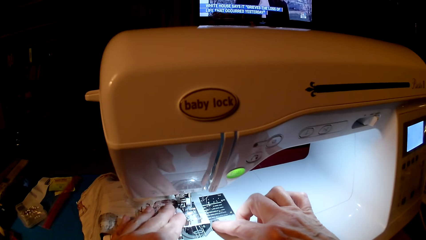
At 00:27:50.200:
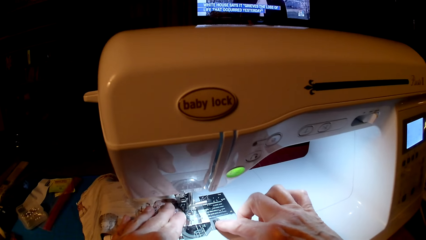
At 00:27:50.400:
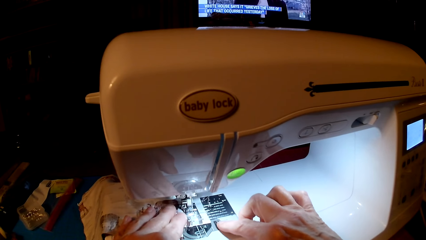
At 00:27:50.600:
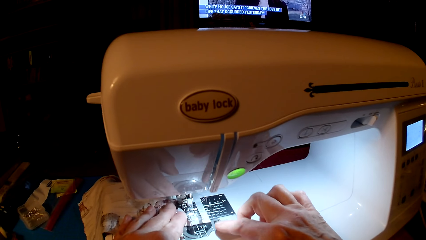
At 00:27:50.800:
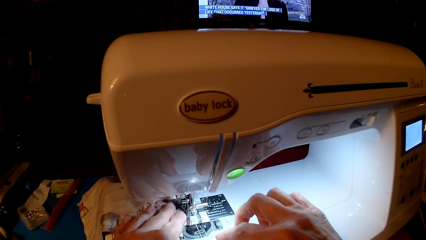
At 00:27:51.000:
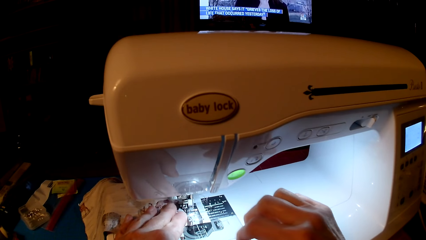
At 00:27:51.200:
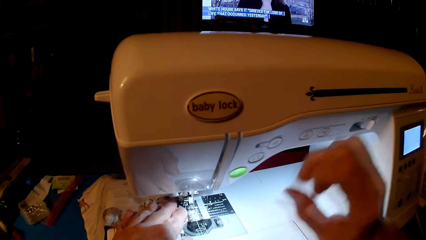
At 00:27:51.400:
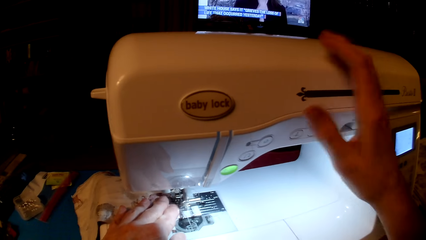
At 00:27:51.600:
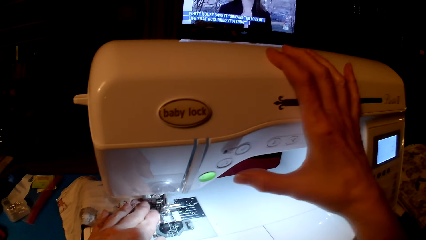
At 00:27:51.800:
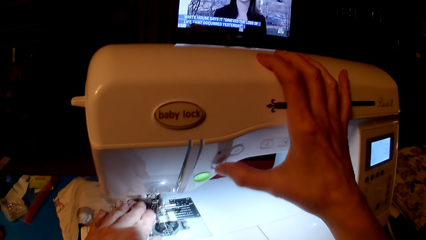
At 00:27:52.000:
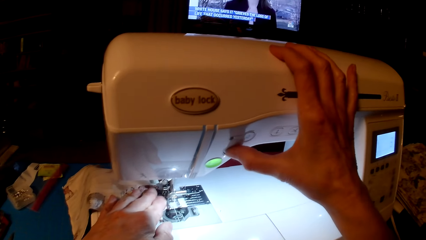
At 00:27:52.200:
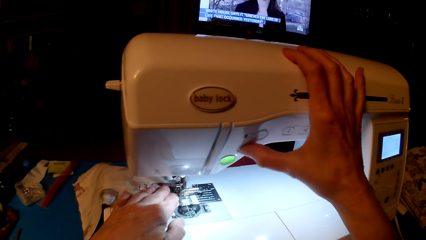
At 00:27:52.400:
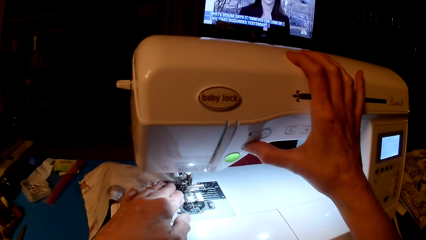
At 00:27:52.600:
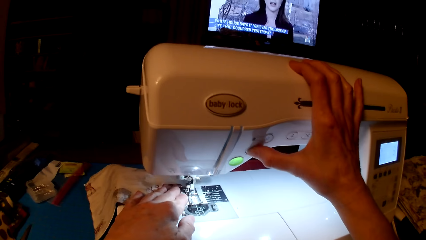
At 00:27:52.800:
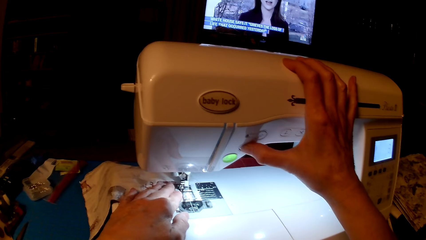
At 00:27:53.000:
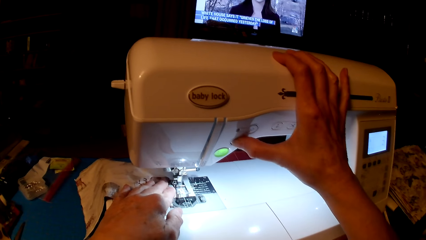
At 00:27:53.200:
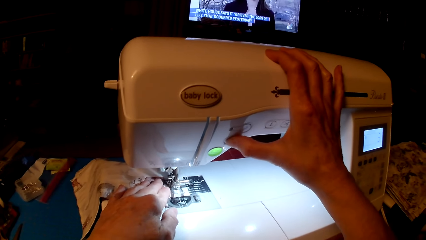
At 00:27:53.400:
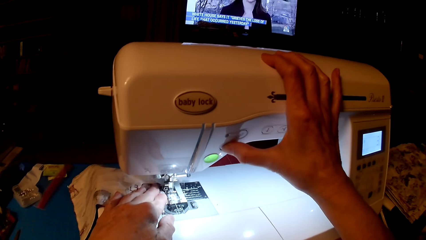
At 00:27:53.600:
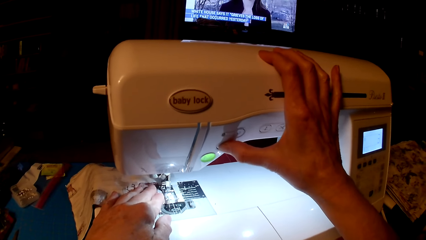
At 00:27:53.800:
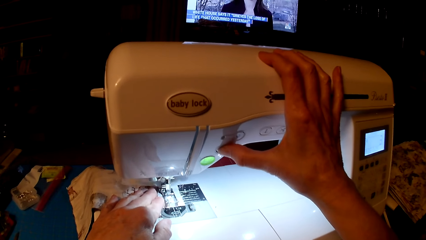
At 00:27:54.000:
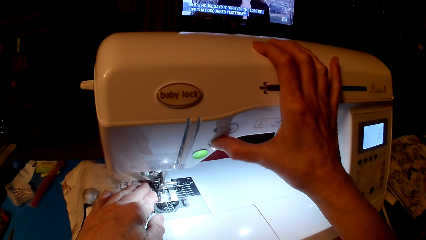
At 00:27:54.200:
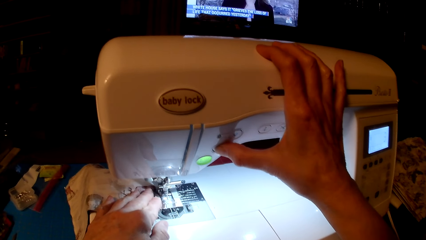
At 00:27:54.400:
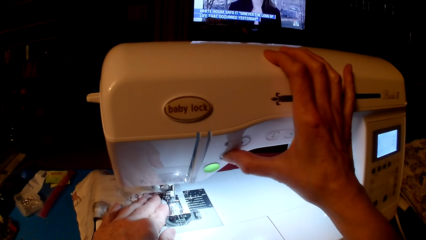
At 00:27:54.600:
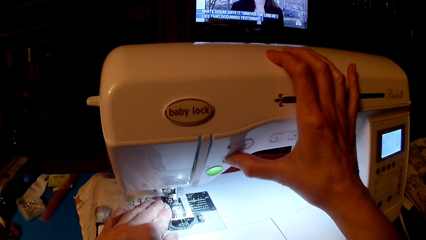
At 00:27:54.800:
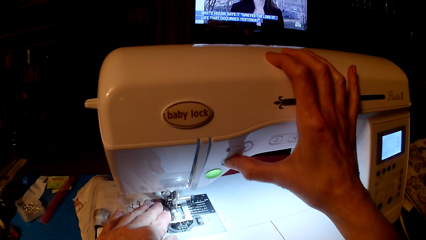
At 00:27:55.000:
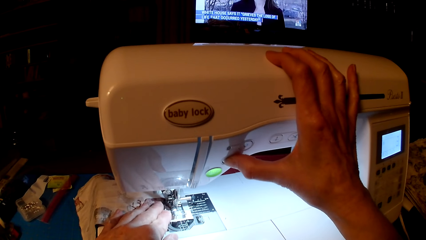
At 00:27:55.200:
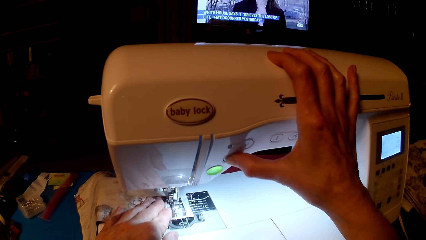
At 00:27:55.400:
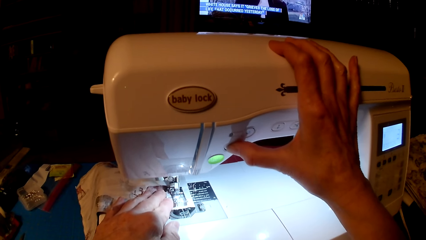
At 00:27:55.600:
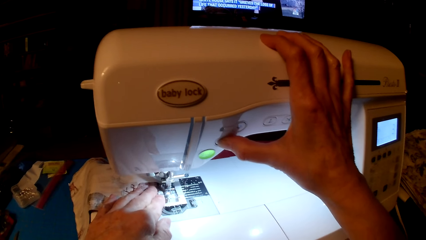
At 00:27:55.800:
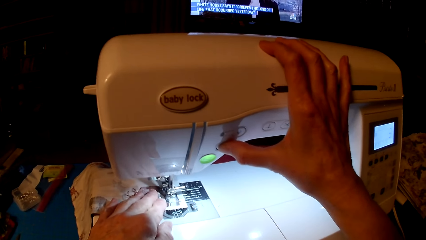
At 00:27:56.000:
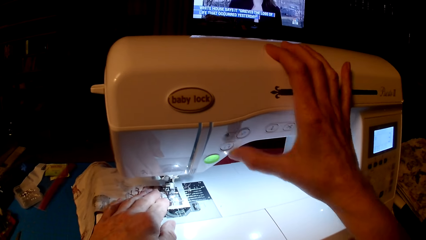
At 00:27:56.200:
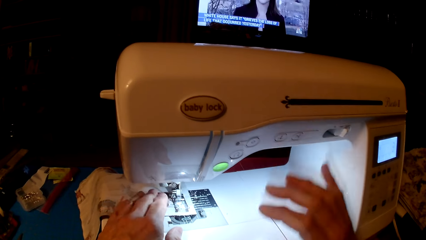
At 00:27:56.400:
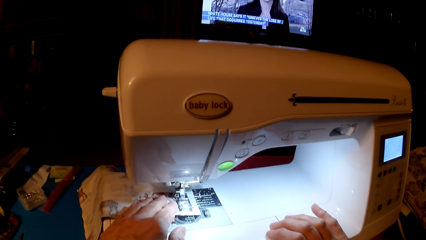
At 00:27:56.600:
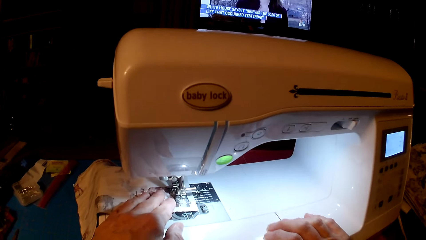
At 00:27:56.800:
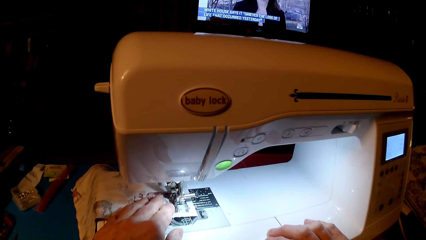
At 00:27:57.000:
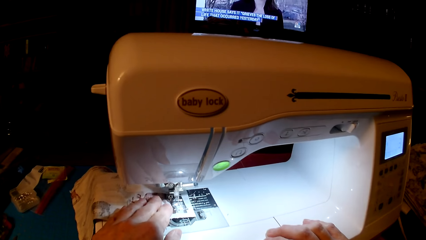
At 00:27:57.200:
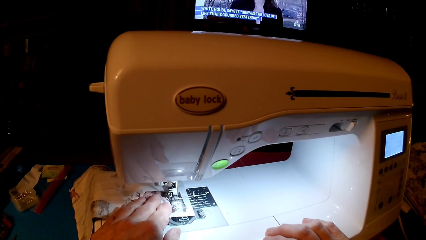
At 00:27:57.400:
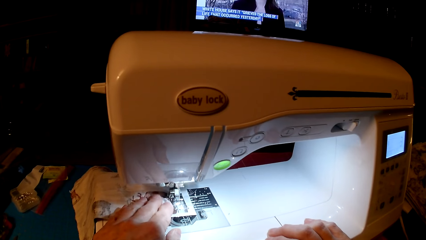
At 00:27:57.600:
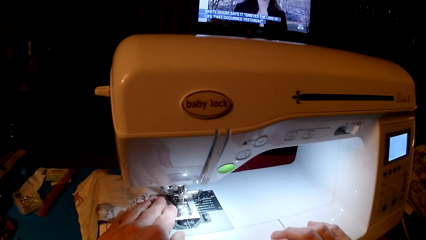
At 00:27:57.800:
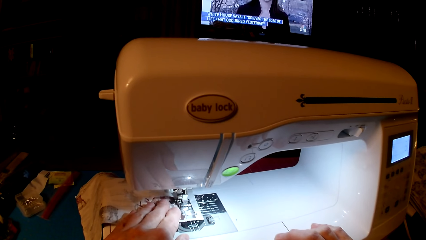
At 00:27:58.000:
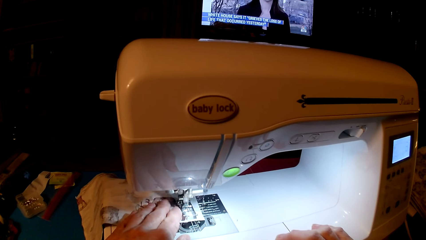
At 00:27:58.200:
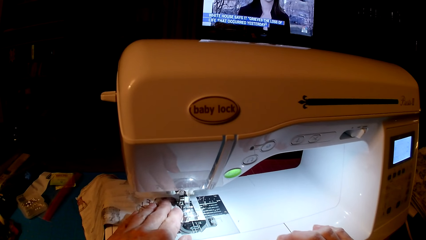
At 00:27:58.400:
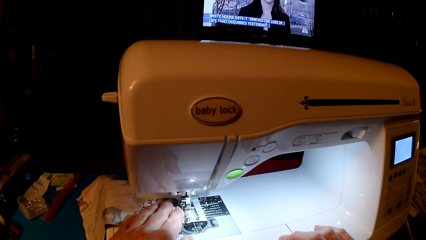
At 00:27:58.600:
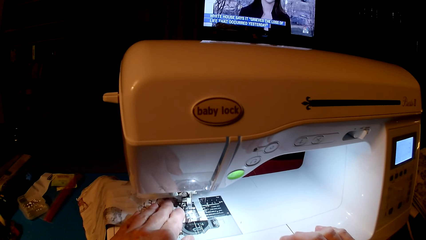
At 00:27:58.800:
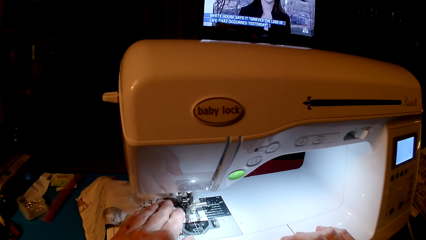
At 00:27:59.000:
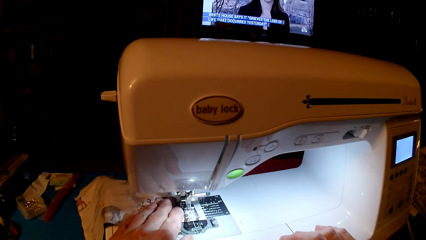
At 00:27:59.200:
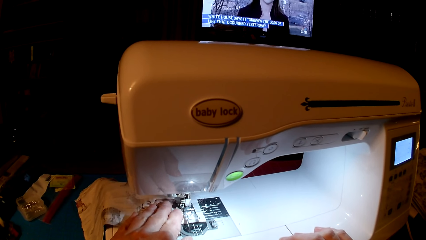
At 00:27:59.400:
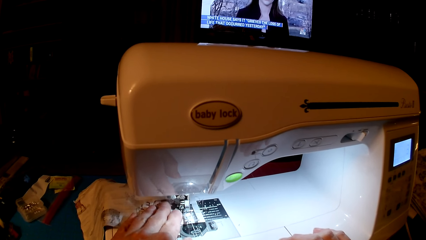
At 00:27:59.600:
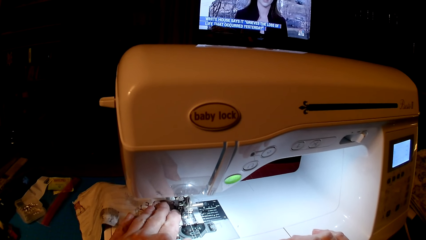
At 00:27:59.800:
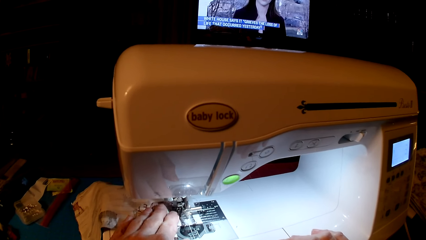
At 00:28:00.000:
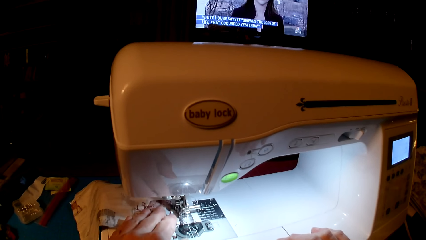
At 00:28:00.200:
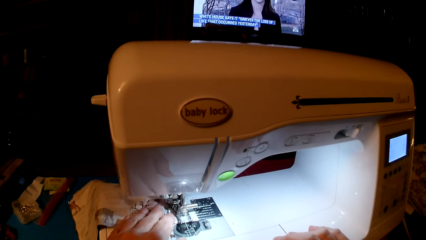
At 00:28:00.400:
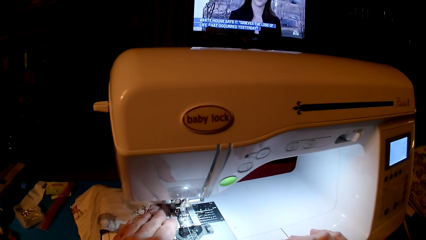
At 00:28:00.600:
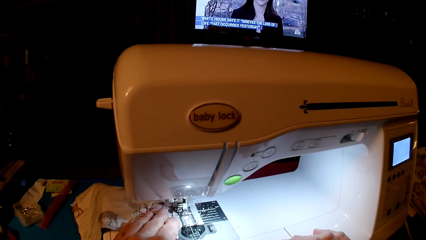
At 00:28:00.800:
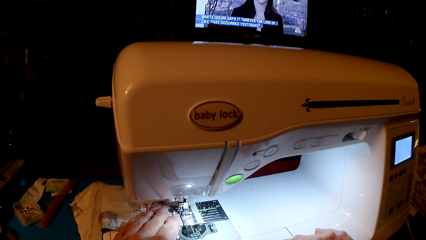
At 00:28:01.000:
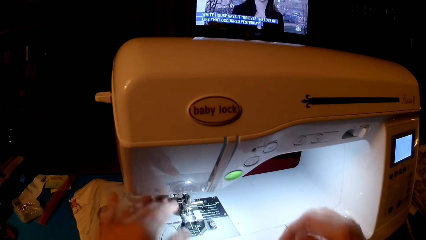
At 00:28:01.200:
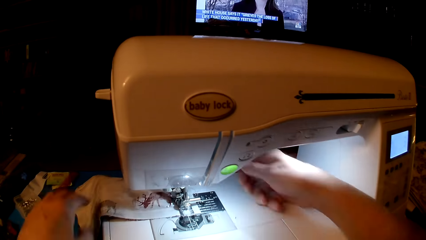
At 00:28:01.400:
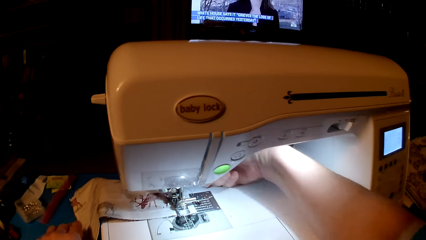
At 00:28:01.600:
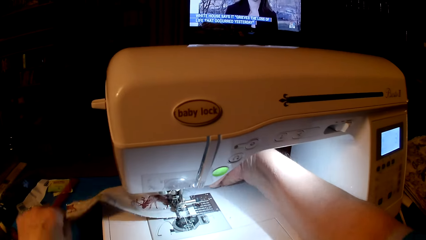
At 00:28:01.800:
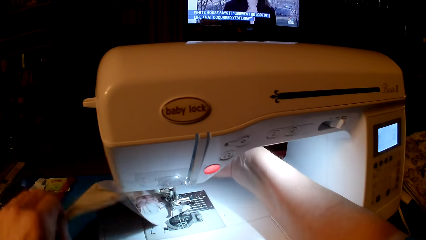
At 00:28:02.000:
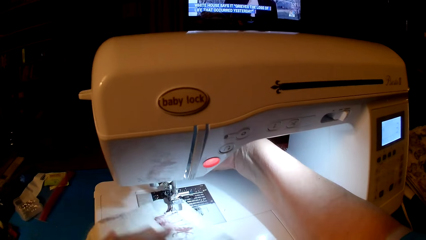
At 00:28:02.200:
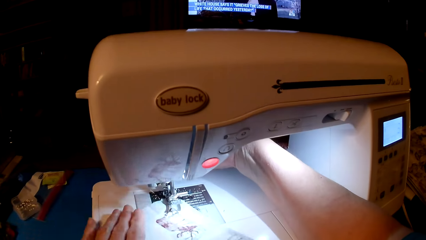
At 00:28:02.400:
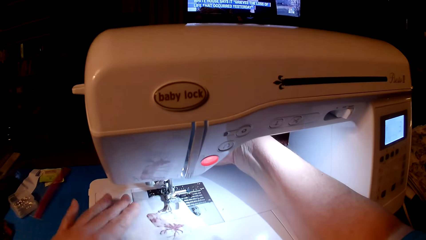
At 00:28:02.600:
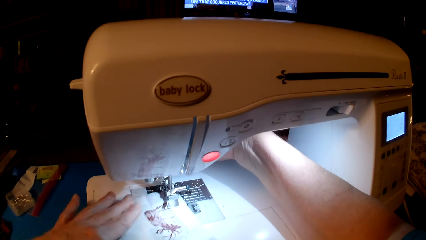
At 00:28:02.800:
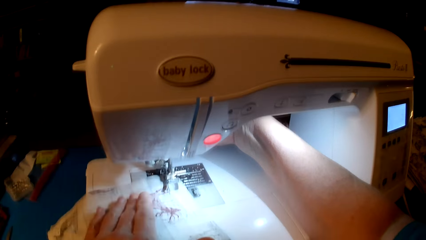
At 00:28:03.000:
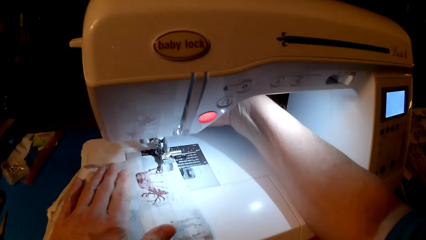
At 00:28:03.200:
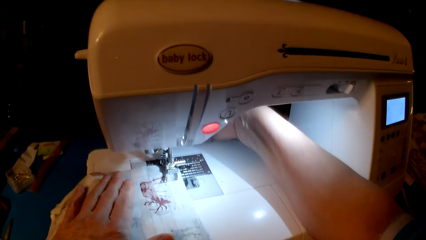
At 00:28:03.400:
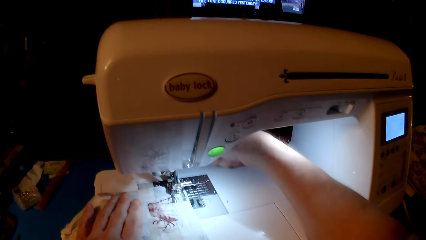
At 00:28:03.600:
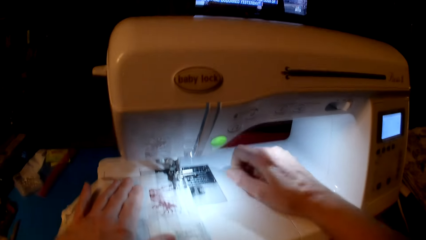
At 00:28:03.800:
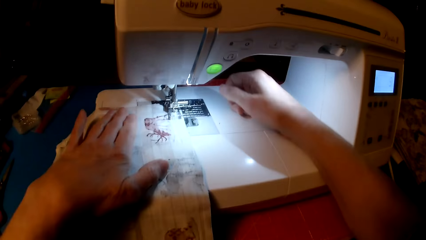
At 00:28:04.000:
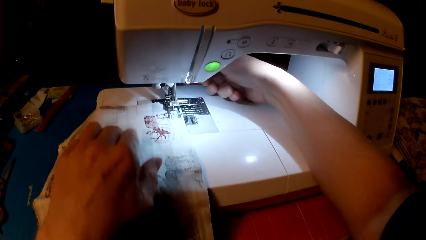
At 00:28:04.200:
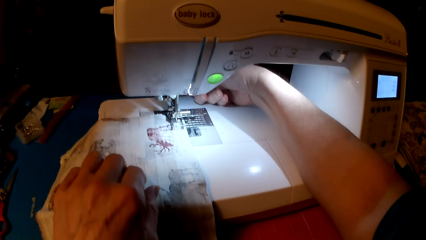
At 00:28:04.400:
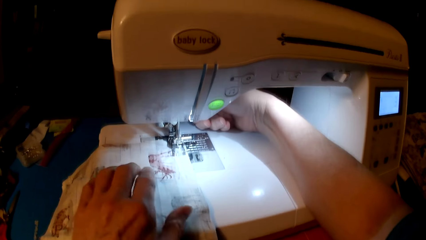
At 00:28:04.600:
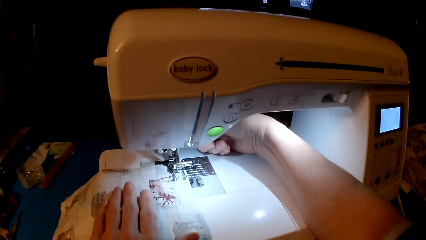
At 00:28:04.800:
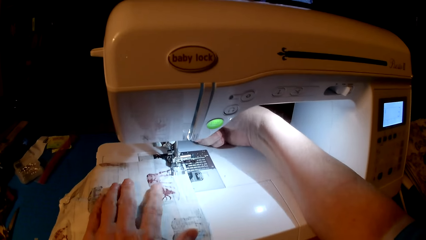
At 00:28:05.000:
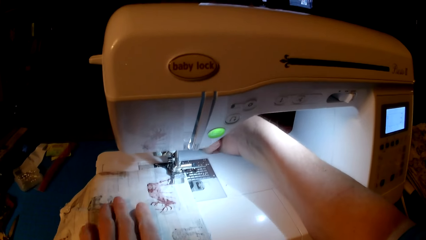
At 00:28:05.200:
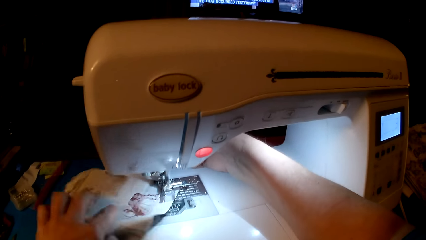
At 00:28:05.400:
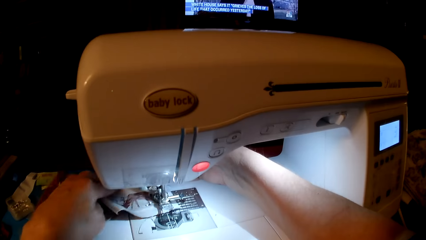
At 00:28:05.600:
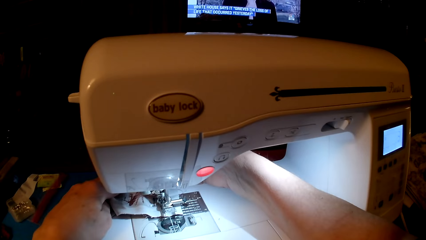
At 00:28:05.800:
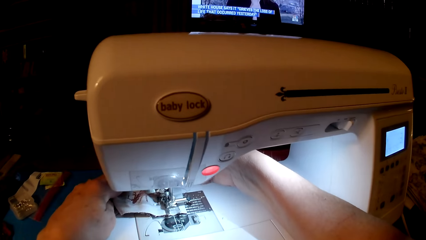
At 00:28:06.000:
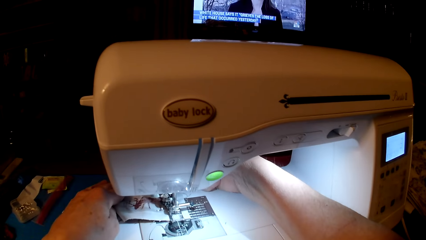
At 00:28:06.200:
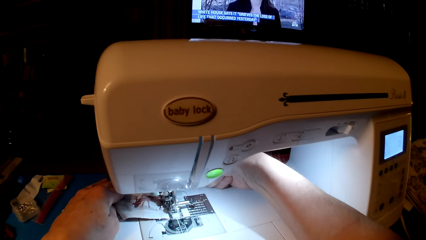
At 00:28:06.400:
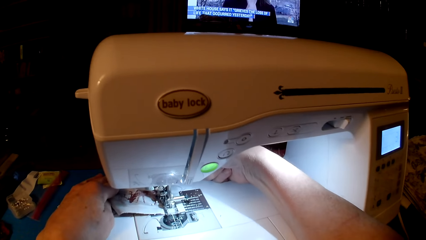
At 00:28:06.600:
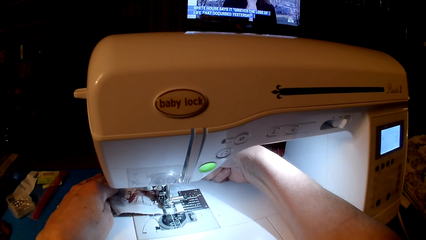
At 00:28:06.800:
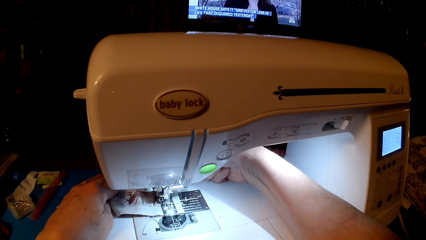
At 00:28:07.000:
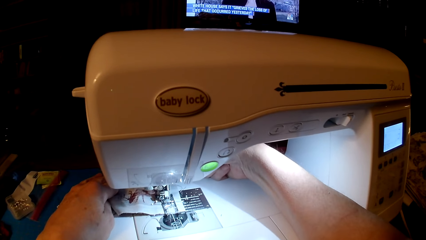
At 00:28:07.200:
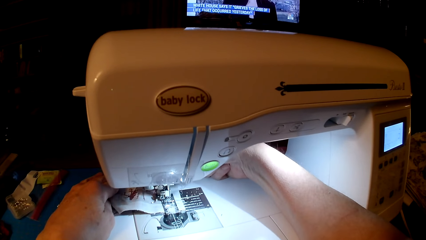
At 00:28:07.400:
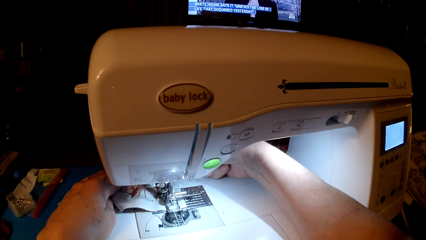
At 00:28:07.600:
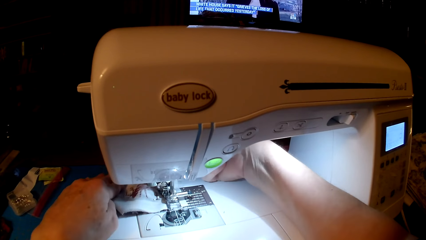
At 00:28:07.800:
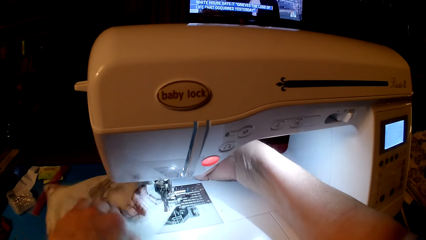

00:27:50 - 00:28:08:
The camera wearer presses the speed button. They sew a cloth. They turn the piece of cloth.
